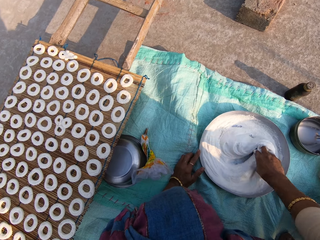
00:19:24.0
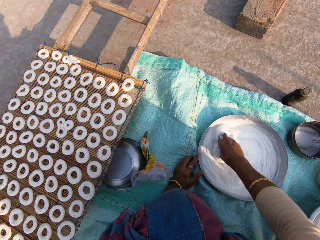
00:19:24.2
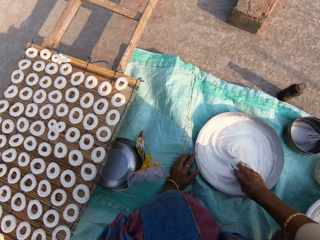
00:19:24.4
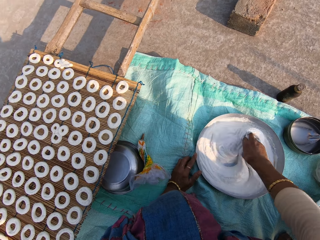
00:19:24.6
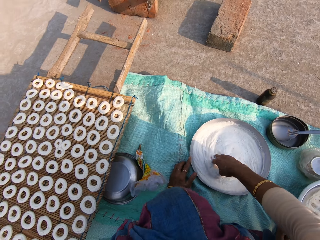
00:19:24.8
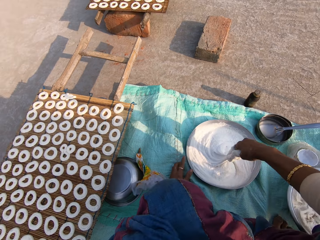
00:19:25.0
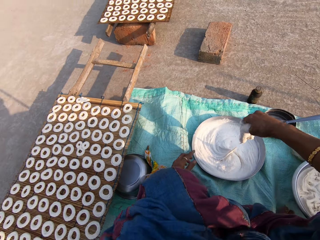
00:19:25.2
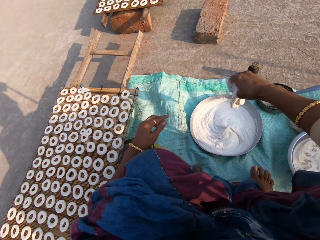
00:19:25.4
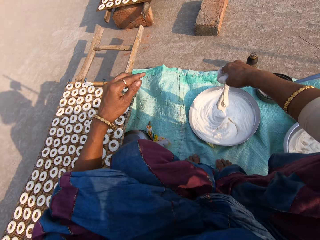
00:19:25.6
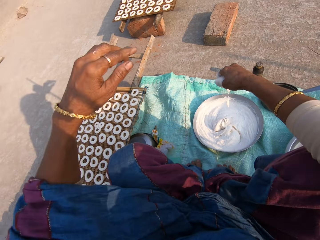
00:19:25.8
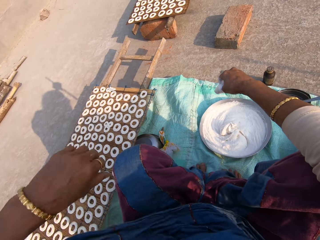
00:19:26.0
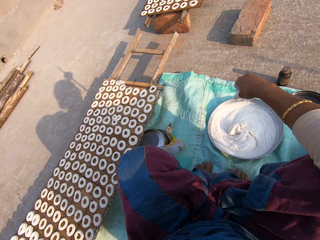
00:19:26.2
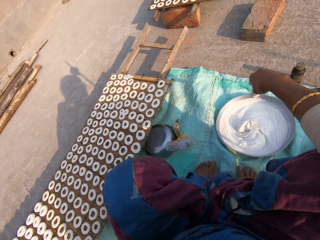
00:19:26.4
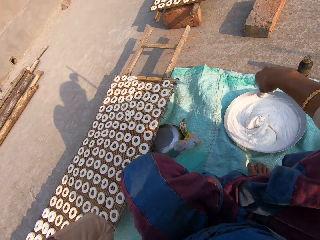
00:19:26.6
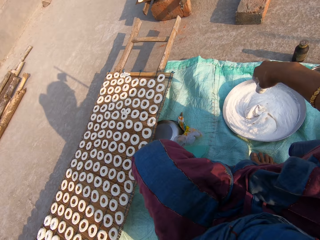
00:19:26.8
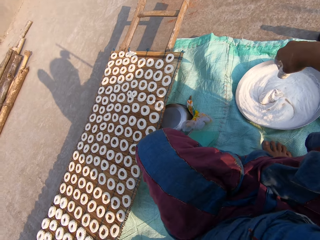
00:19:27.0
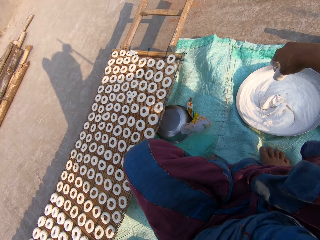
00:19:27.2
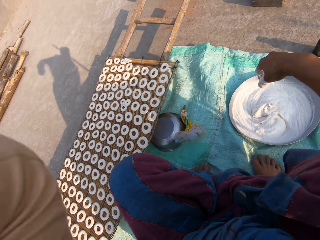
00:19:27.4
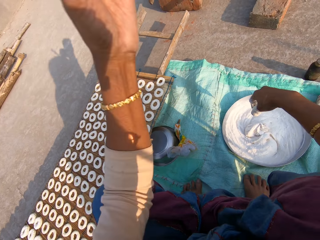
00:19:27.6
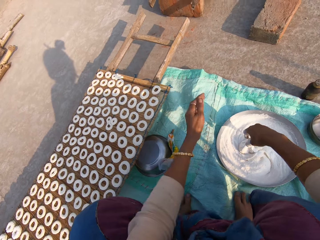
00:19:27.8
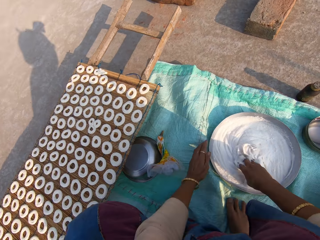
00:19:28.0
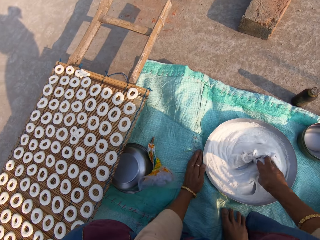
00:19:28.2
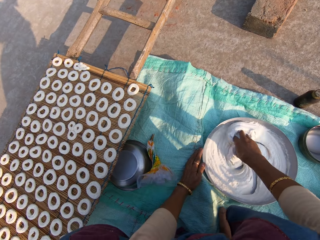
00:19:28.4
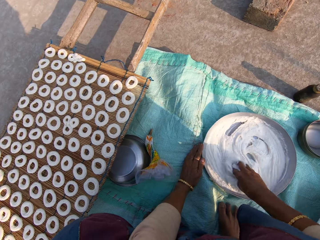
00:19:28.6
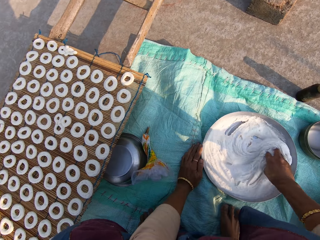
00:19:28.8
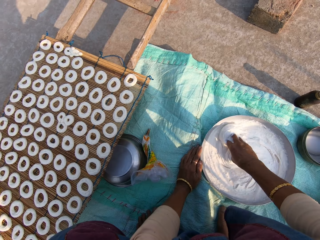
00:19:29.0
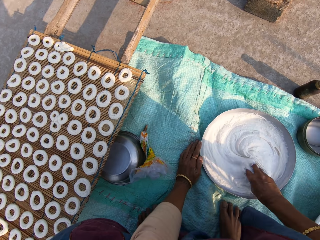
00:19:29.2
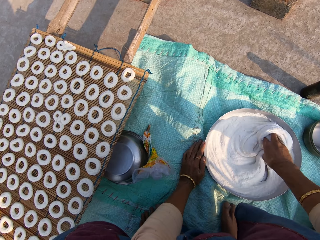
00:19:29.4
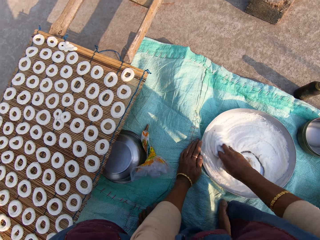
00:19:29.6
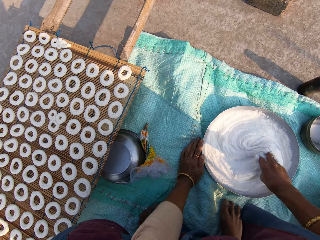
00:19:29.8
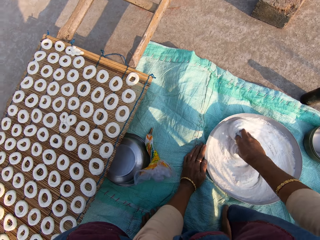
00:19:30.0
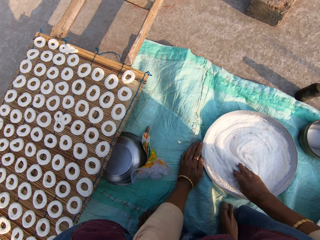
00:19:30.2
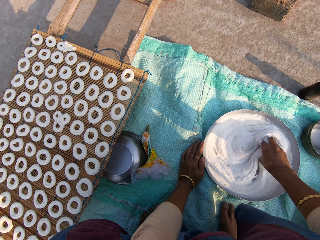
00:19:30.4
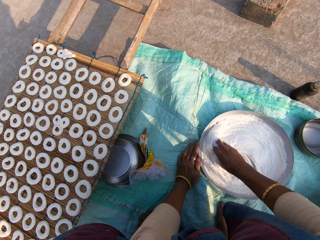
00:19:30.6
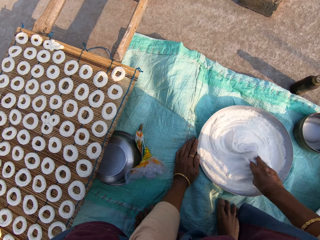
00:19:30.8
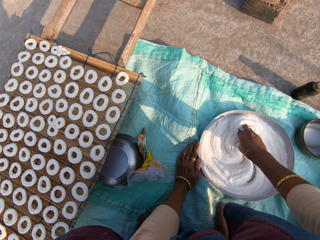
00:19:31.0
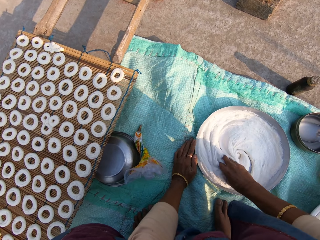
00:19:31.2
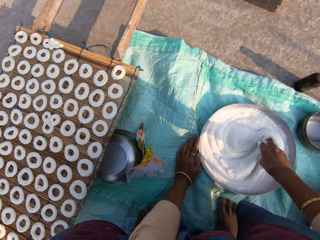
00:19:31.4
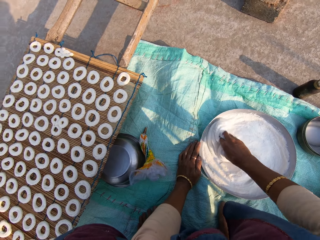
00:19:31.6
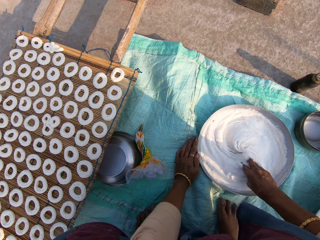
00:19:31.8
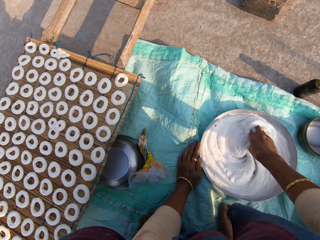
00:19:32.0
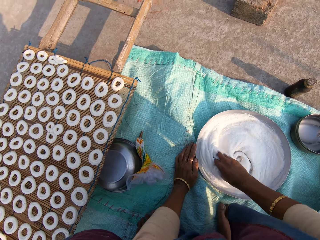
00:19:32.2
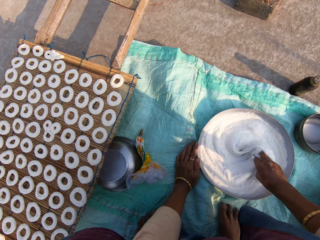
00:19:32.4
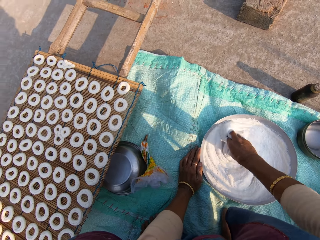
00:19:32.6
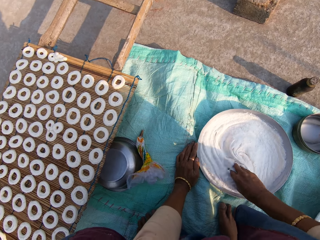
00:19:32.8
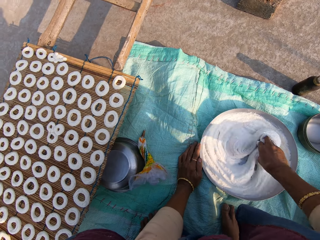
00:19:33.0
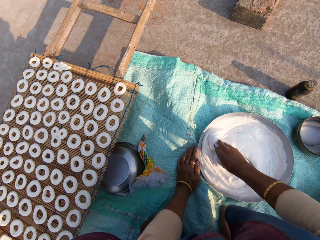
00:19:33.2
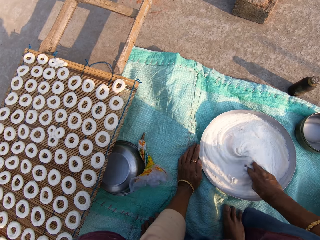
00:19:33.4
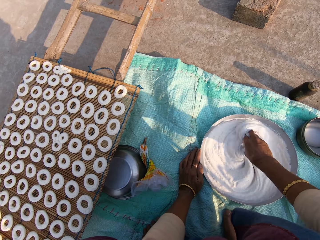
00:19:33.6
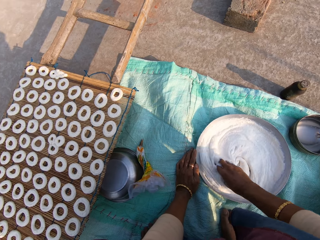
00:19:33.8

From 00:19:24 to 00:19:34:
The camera wearer touches something. She adjusts her cloth. She mixes the flour in the steel bowl with her right hand.

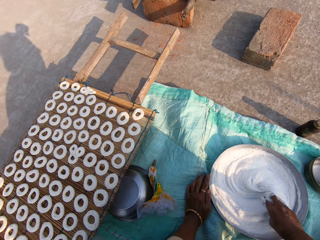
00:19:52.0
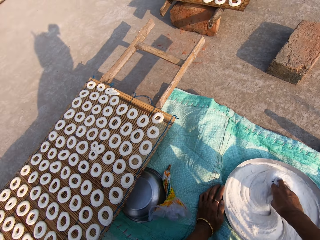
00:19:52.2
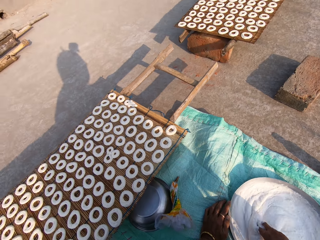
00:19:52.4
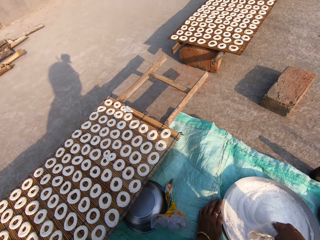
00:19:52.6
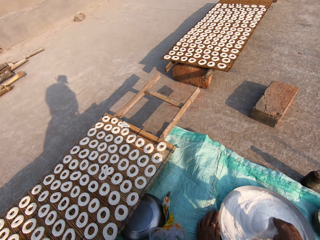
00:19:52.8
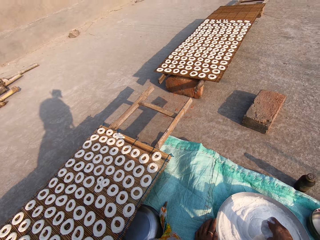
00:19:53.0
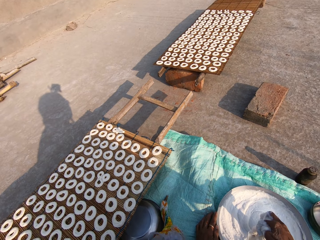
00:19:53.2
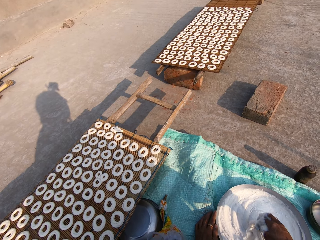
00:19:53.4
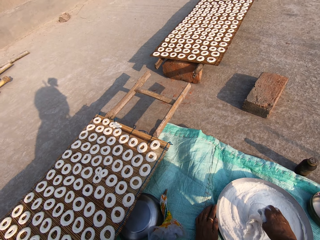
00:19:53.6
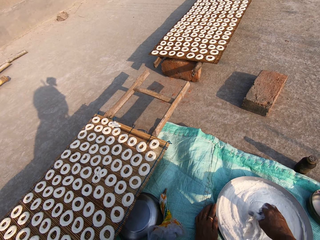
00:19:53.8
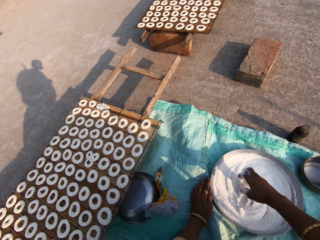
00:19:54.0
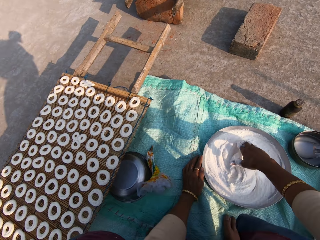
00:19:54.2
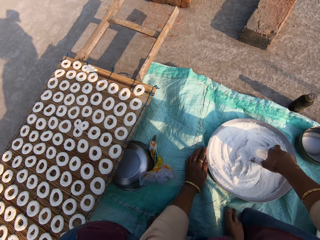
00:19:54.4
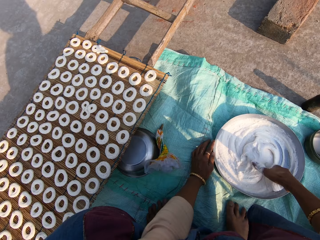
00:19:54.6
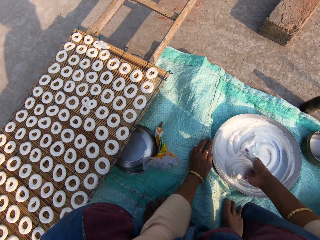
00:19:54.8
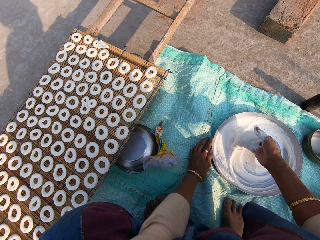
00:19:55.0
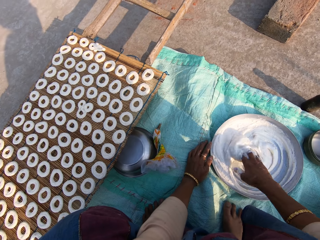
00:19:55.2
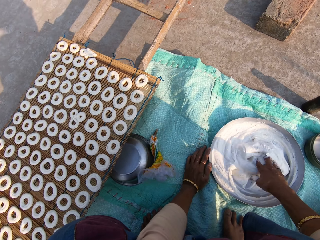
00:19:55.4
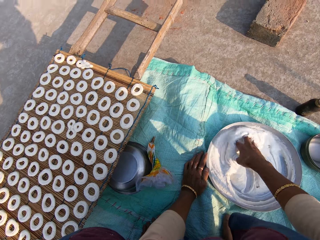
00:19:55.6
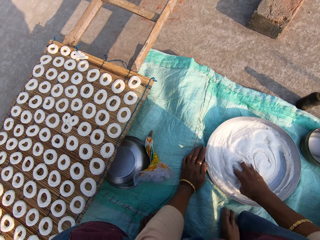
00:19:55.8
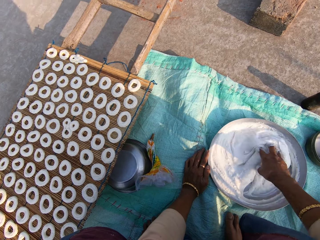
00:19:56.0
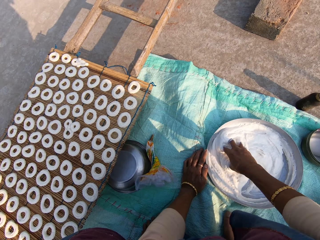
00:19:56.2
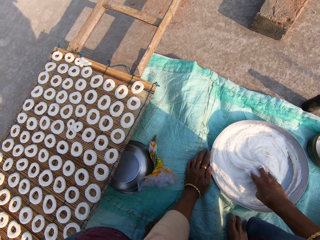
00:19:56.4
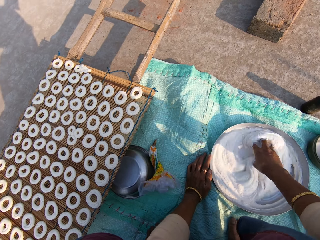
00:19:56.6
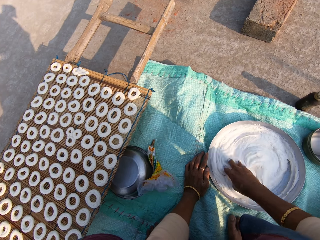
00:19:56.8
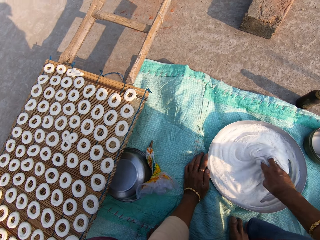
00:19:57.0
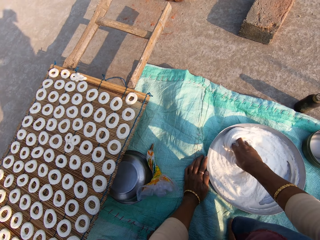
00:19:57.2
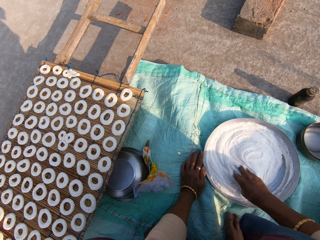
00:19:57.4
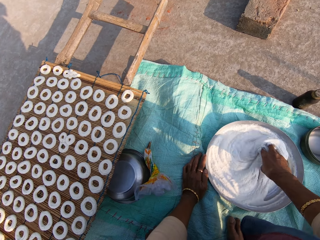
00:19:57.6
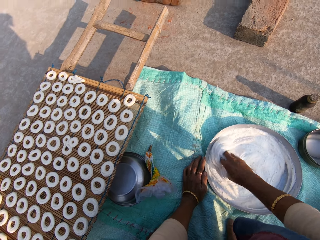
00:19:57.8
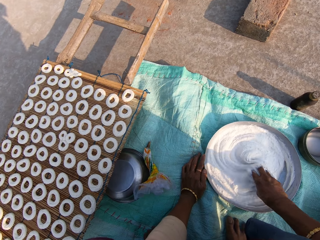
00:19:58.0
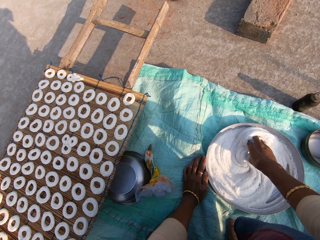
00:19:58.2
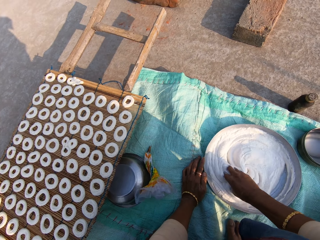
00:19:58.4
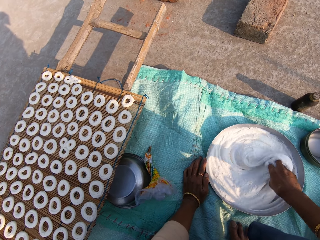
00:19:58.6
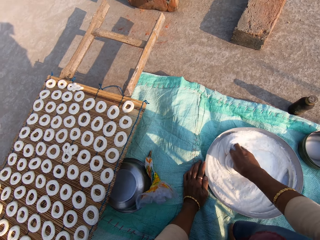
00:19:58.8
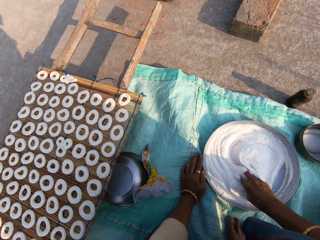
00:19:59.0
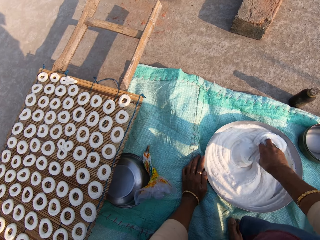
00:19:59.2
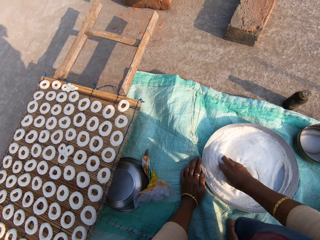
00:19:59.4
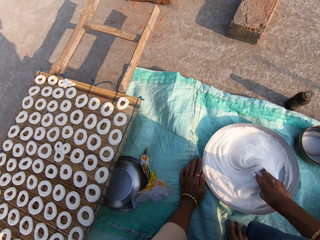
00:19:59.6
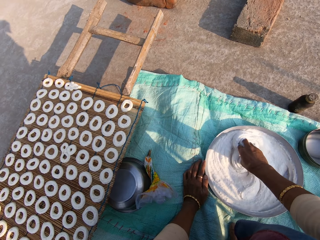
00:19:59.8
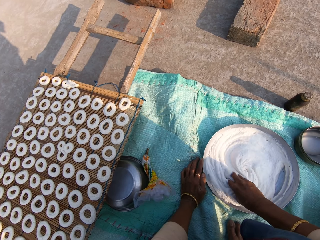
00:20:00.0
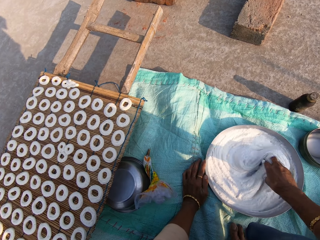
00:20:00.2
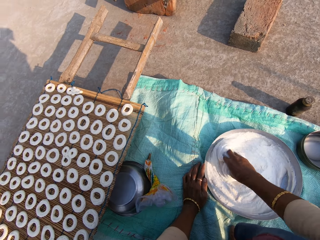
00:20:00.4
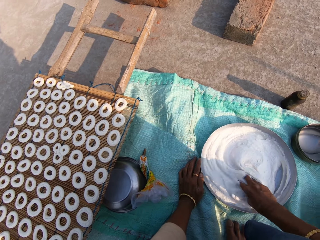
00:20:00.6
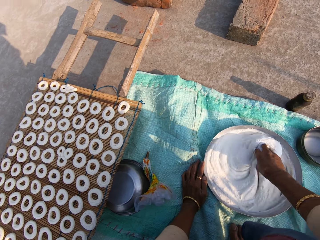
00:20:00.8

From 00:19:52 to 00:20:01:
The camera wearer stares at the donuts on the table. They stir the cream in the tray.

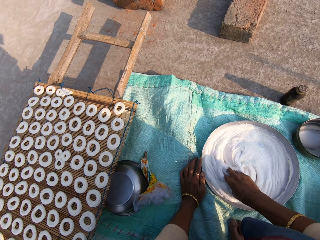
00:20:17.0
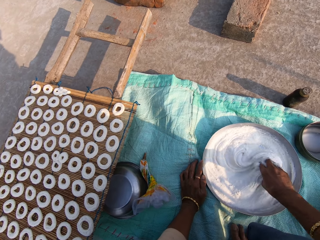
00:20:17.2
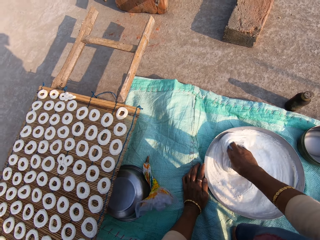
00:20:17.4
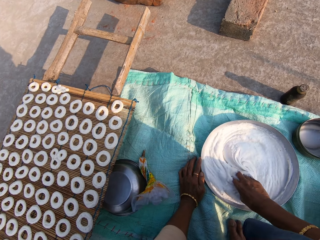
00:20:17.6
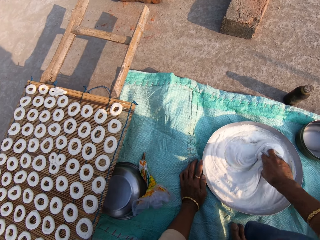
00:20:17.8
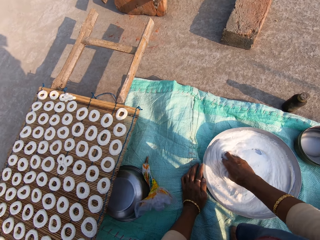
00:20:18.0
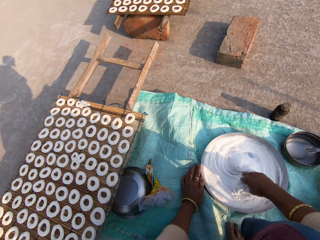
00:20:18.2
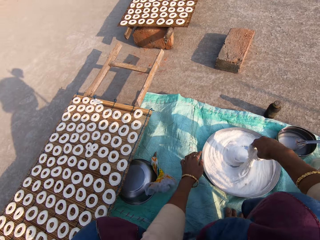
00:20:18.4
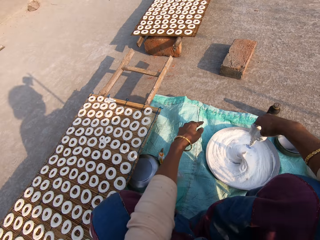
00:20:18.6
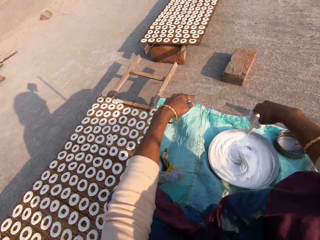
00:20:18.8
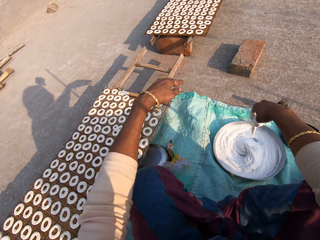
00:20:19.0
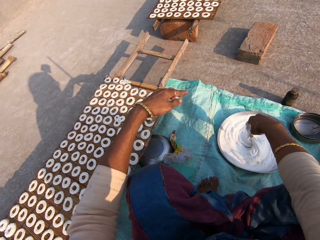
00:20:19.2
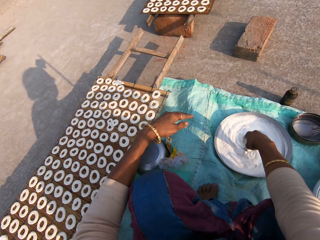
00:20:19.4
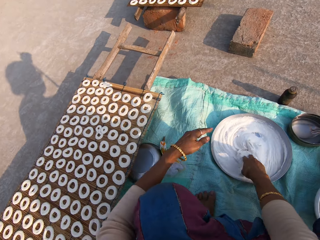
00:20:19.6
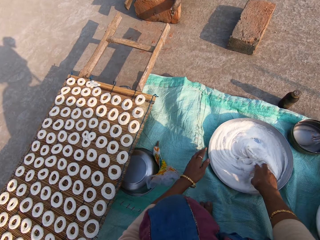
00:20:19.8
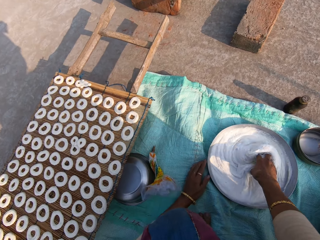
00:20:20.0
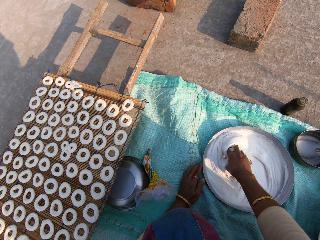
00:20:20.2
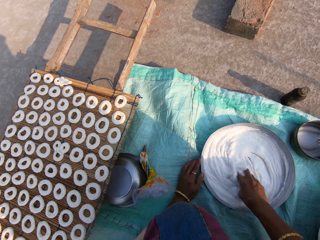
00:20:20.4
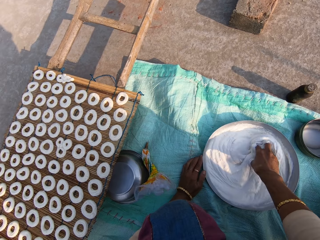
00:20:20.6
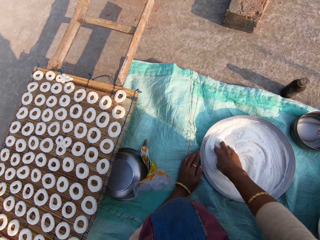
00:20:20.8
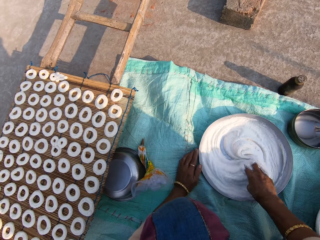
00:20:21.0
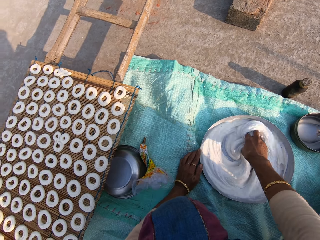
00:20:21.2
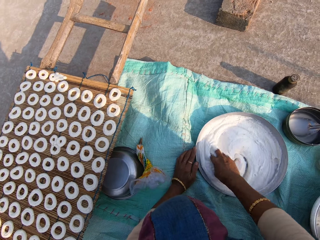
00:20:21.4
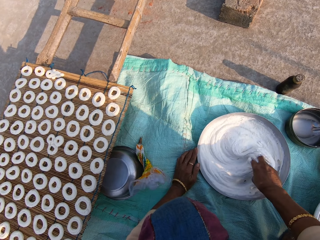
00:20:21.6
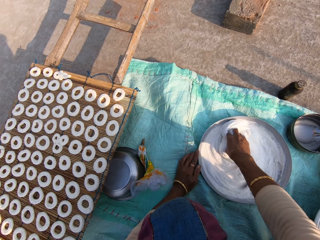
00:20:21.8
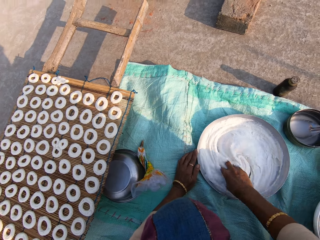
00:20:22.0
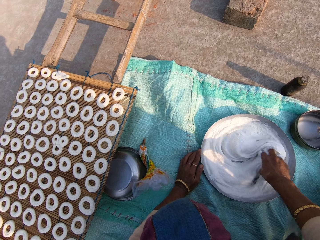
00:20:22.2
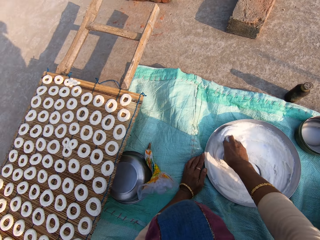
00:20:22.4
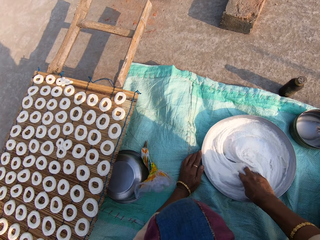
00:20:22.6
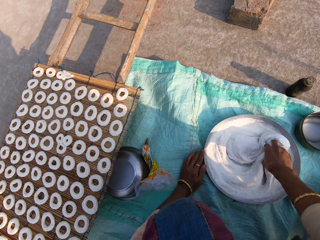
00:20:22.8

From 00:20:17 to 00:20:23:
The camera wearer stares at the cream on the tray. They stir the cream in the tray.
